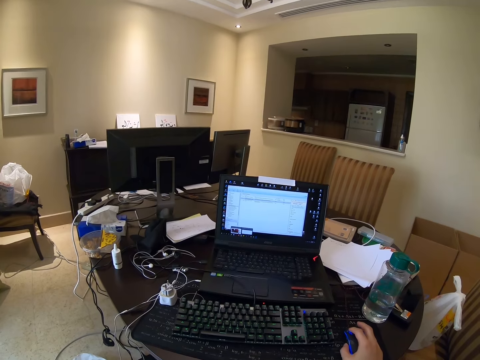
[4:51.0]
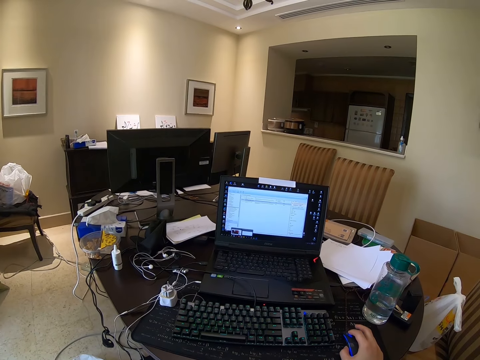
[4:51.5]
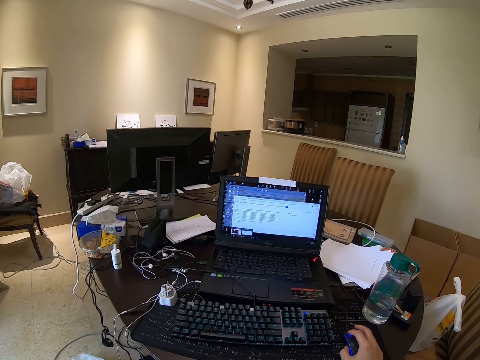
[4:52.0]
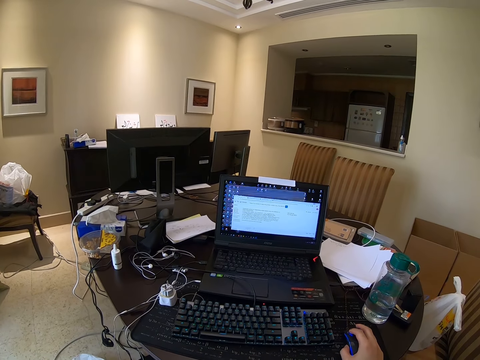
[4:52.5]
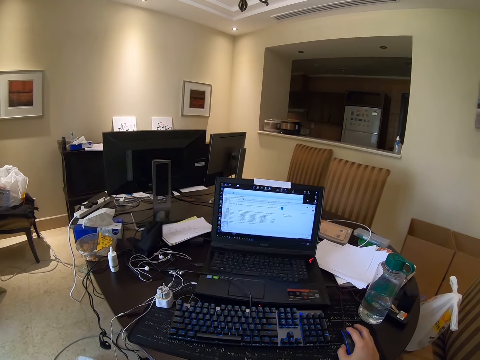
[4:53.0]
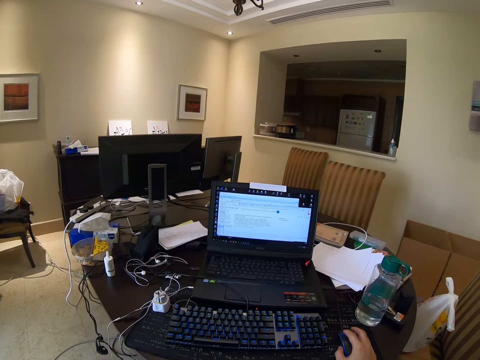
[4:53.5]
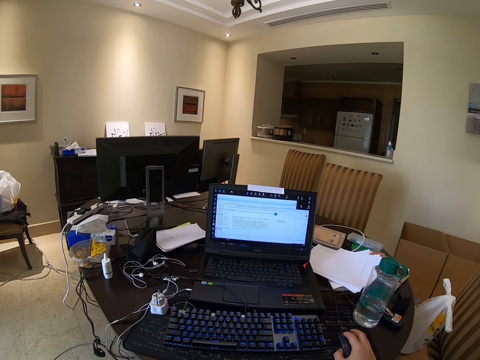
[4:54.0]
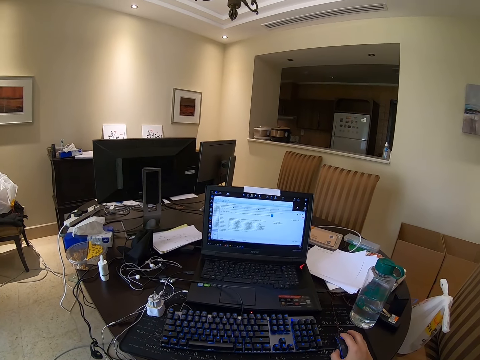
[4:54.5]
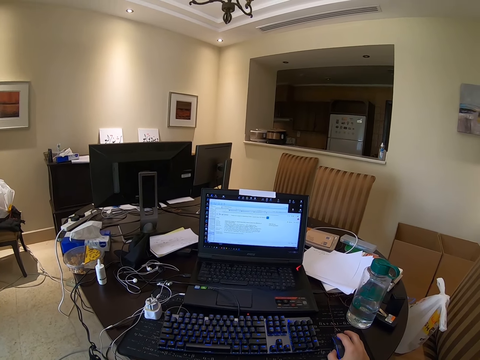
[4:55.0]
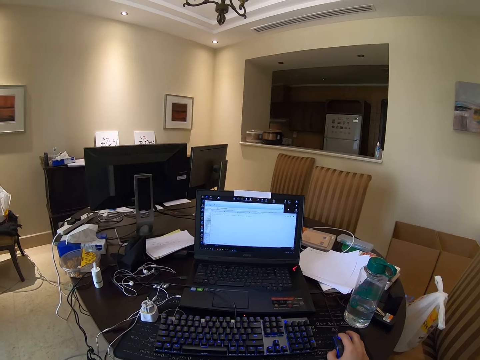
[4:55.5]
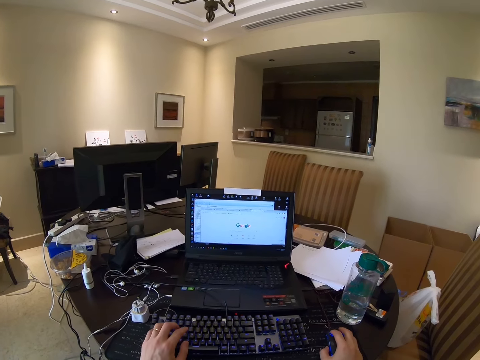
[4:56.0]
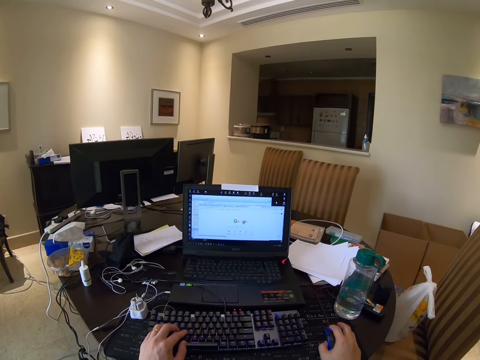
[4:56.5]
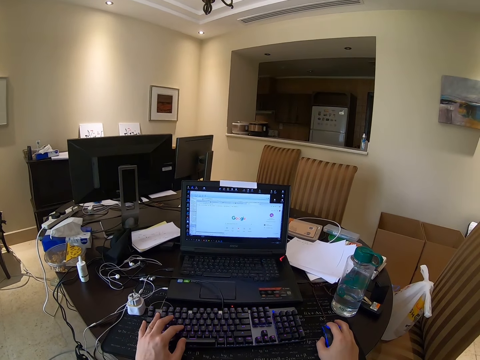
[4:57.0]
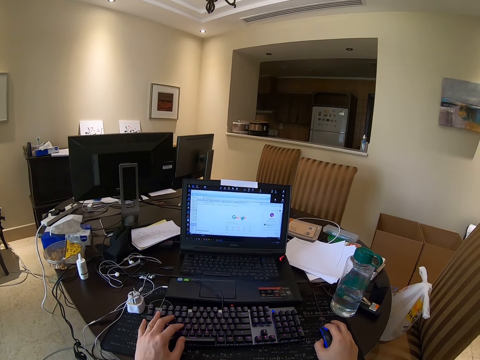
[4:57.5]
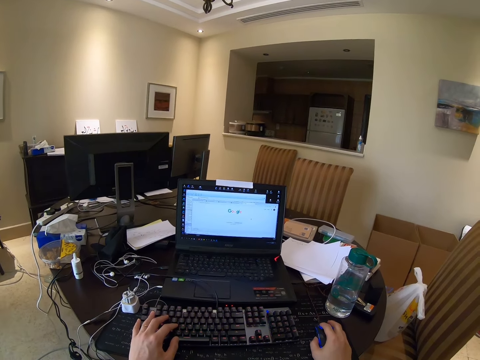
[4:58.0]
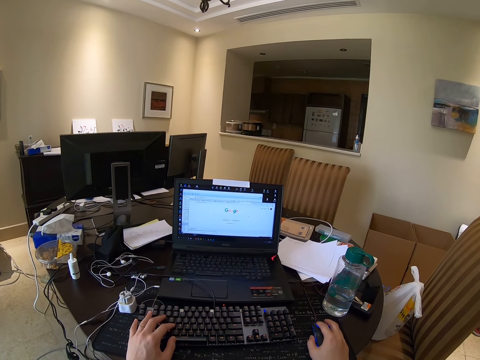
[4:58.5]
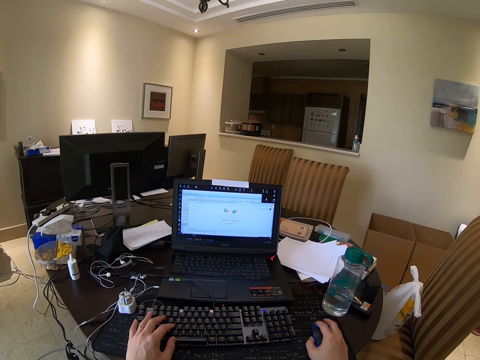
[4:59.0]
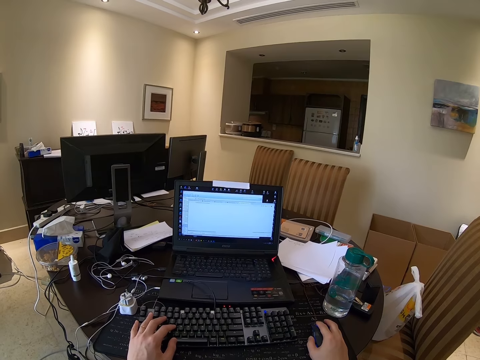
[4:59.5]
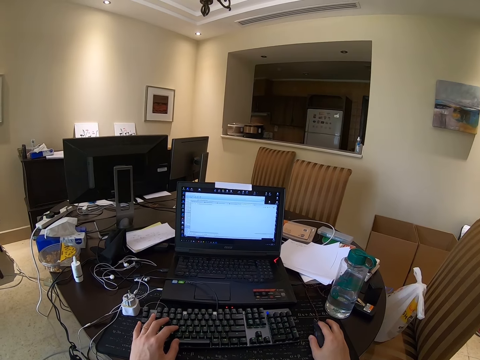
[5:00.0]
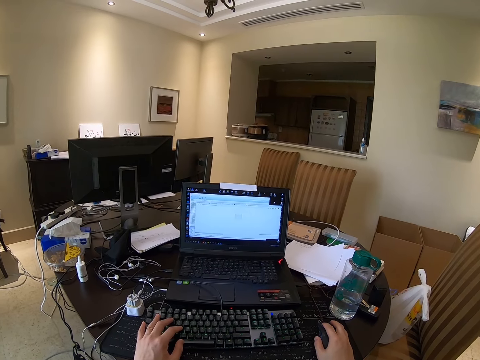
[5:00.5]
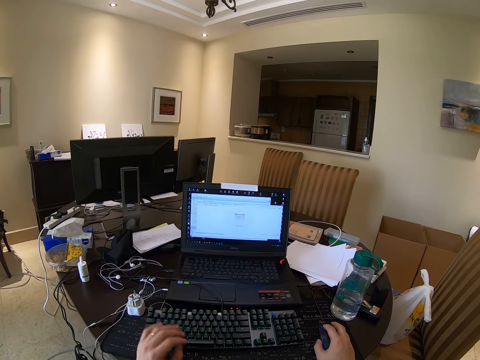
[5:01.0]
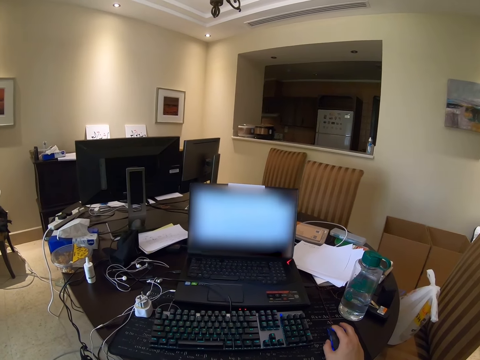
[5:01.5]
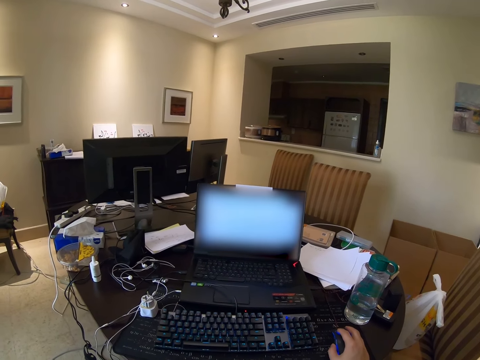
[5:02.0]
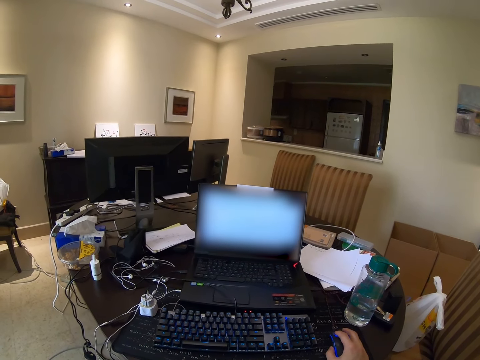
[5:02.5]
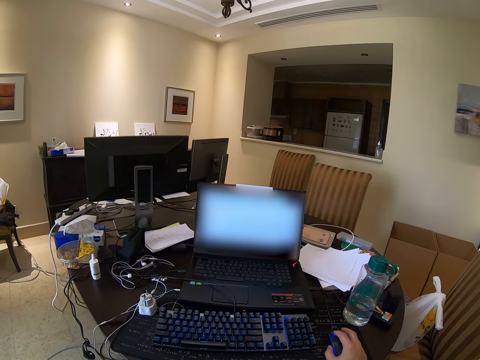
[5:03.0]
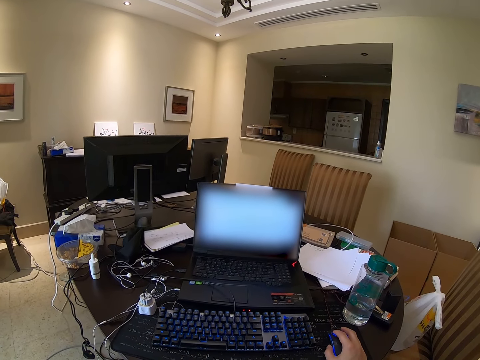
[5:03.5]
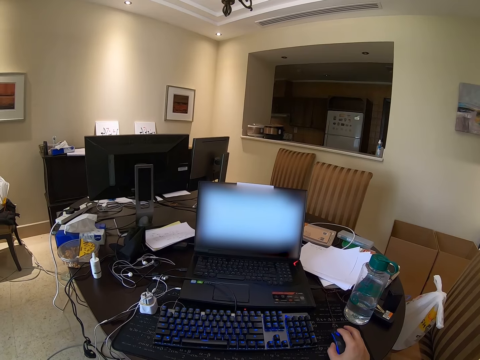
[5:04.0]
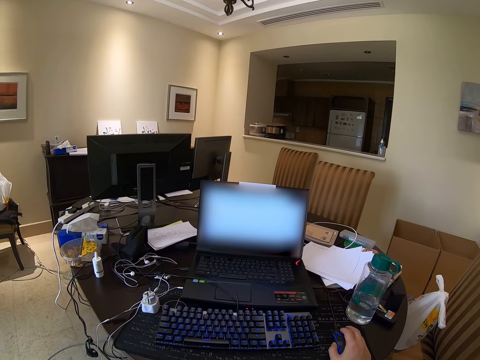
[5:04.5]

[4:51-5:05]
The camera wearer types on the keyboard. They scroll the laptop.

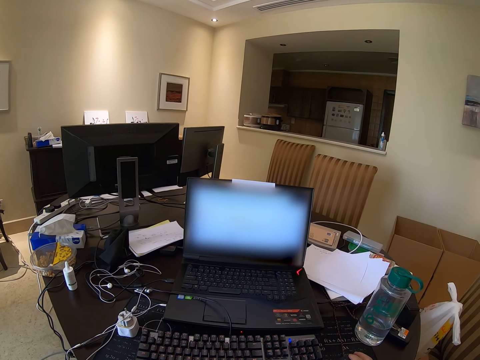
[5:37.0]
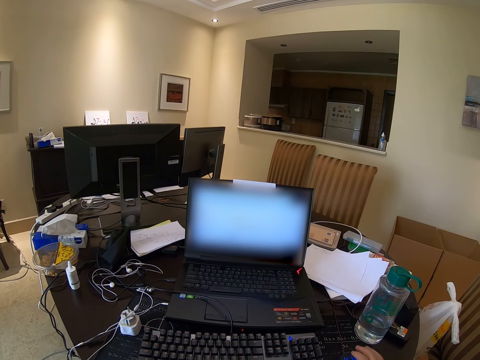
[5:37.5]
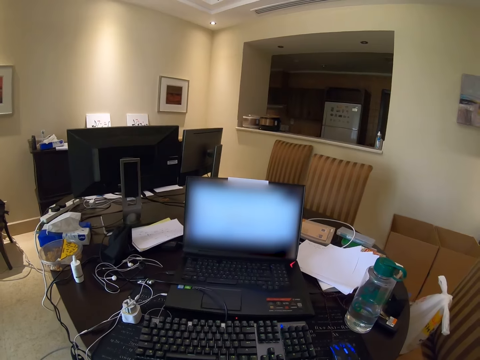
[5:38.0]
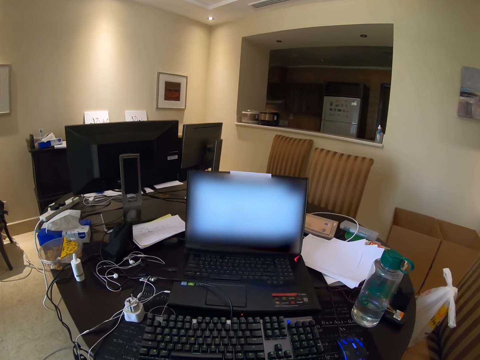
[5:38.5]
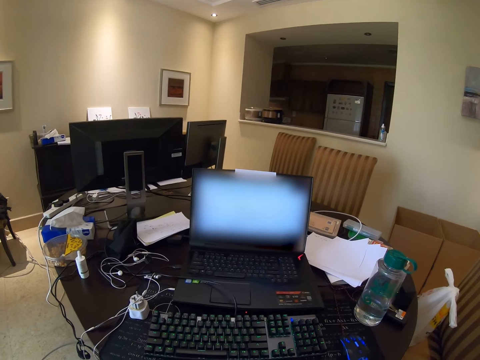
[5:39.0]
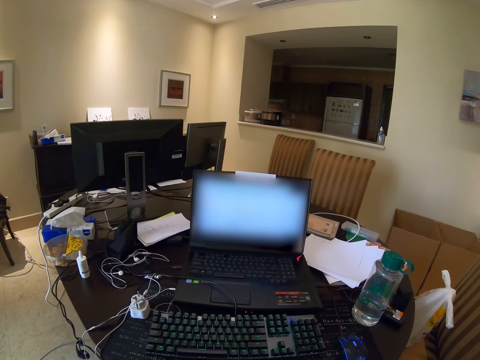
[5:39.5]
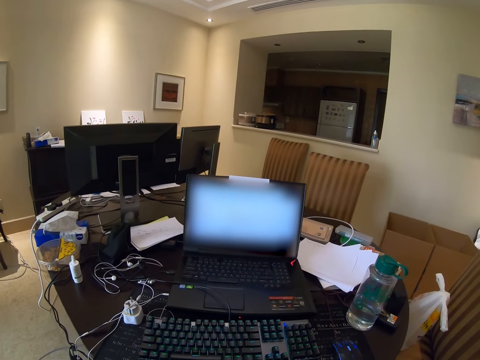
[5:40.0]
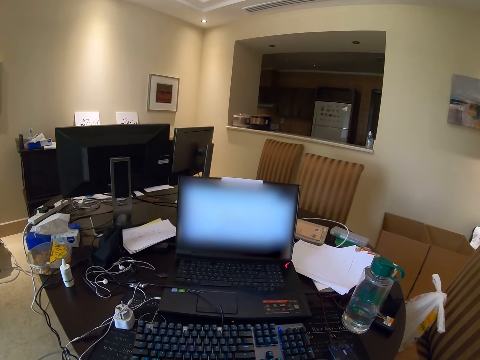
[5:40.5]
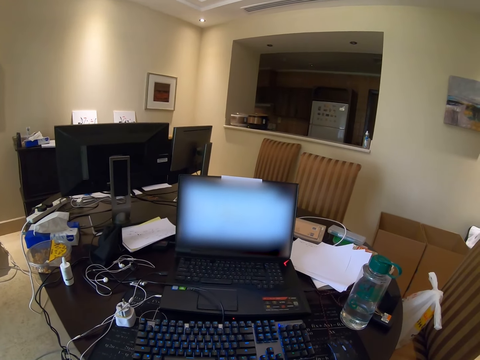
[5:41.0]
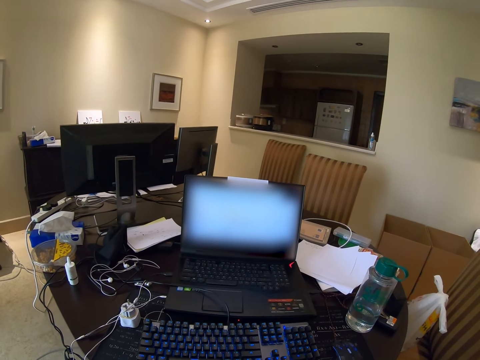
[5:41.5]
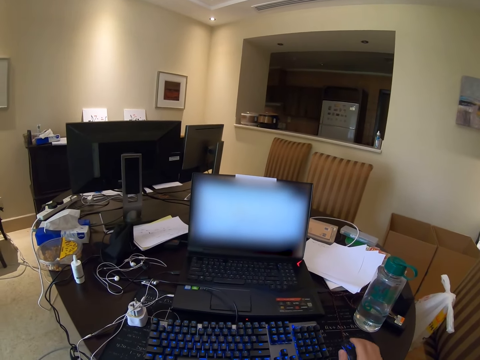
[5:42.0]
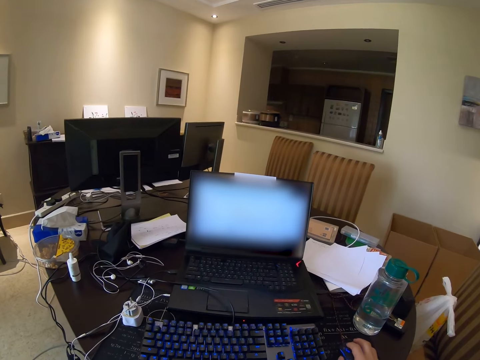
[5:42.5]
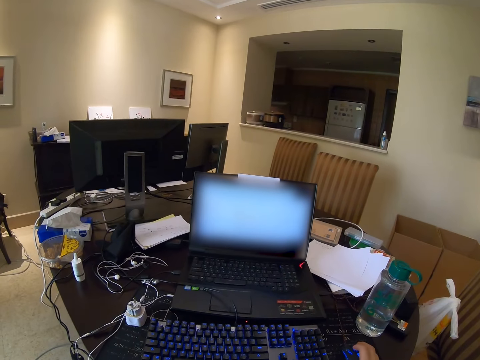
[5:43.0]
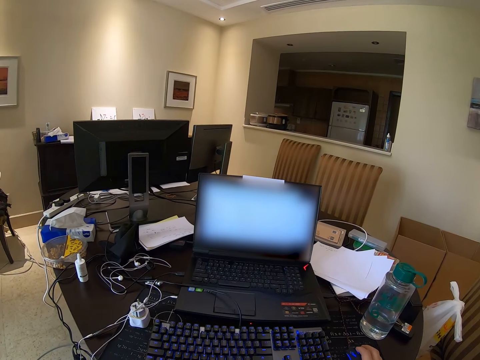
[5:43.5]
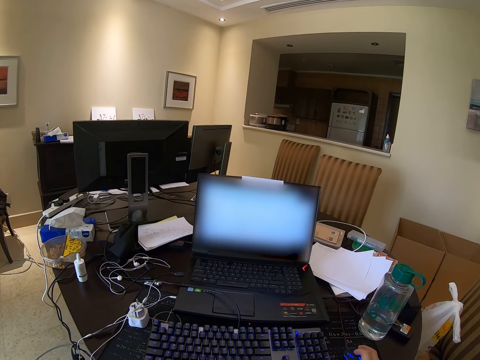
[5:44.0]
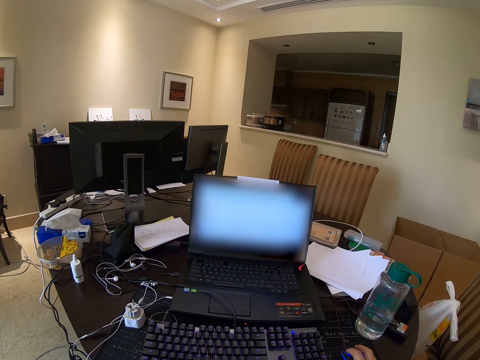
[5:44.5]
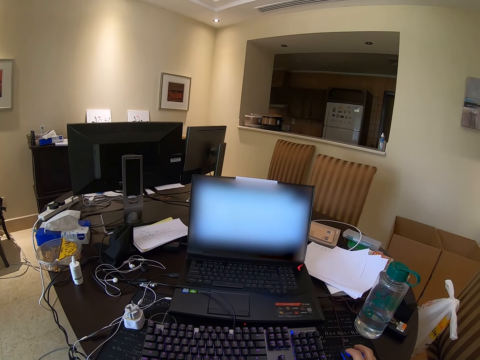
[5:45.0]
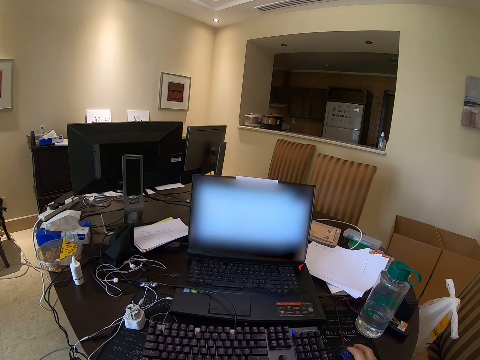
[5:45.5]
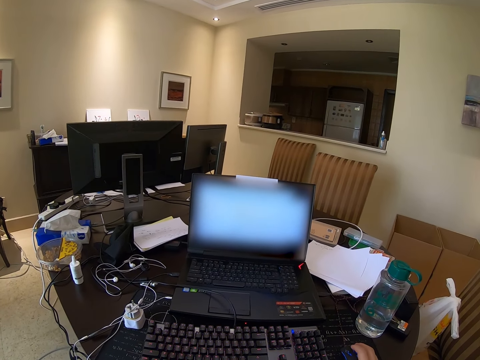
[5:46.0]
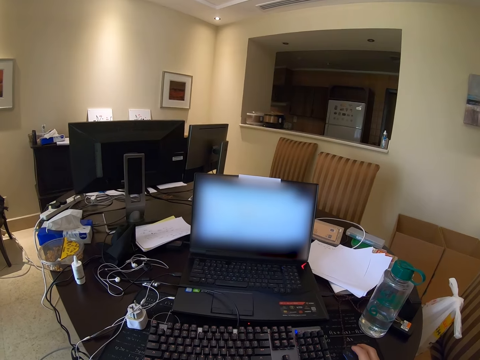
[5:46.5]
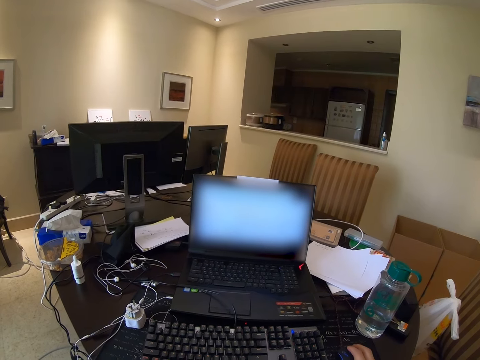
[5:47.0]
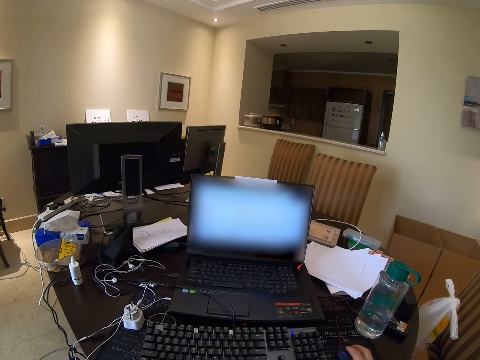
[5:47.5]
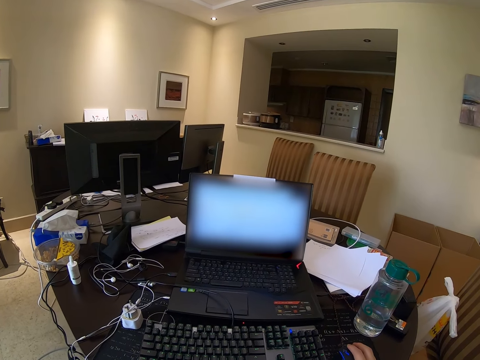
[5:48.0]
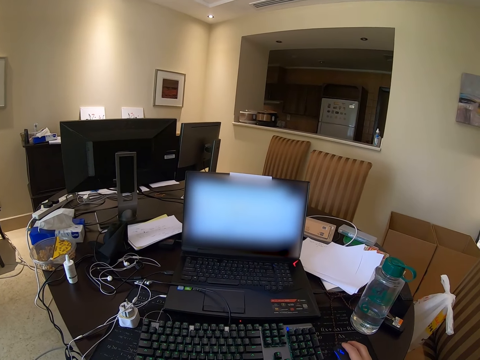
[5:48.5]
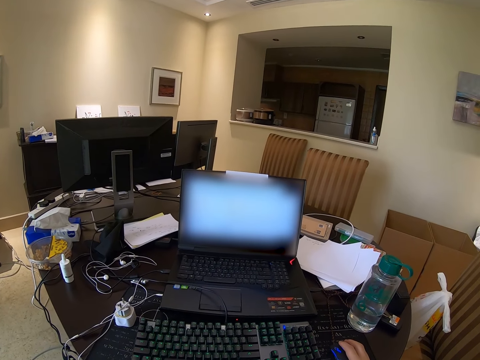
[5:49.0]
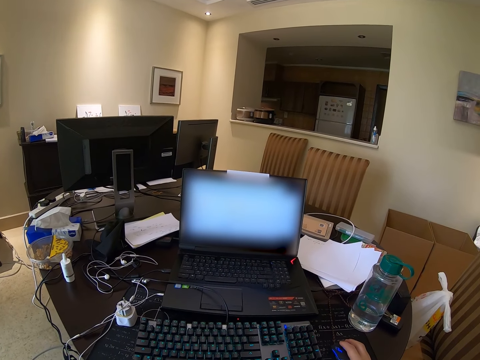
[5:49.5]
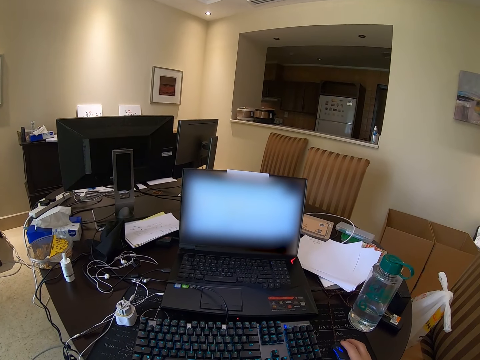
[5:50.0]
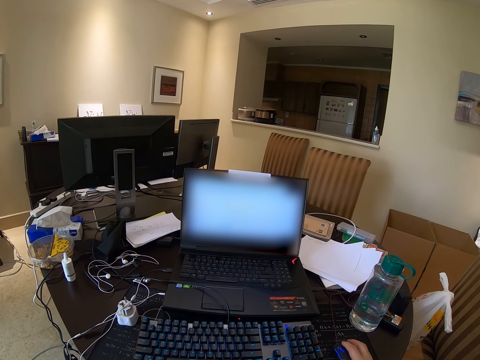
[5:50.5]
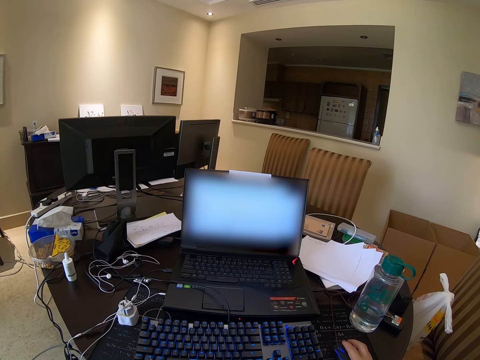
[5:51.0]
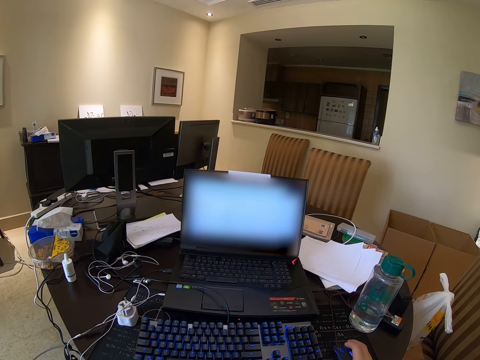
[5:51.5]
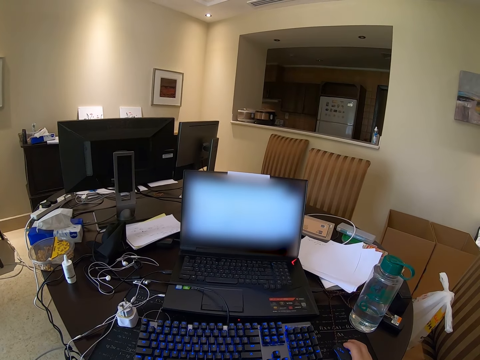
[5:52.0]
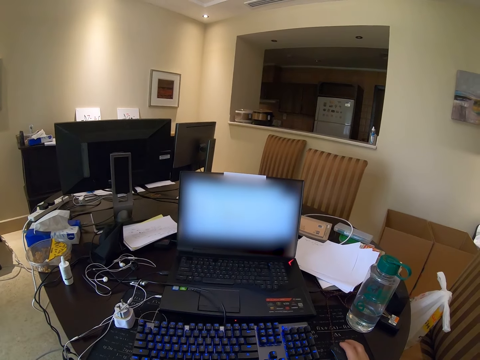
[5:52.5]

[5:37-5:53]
The camera wearer stares at the screen. They use the mouse and scroll the laptop.
